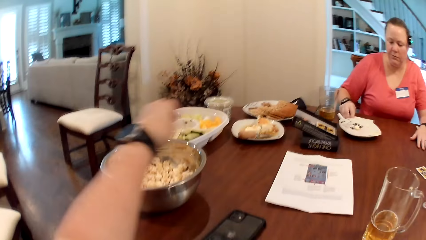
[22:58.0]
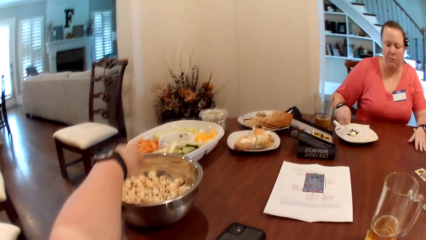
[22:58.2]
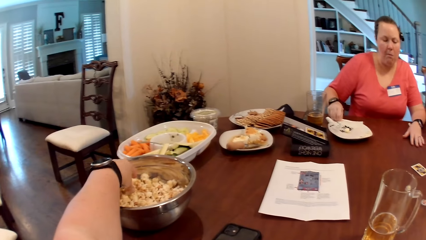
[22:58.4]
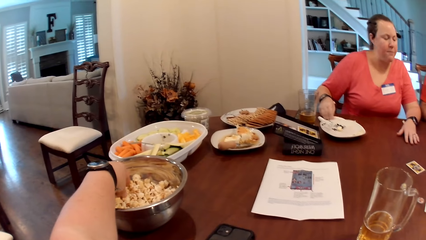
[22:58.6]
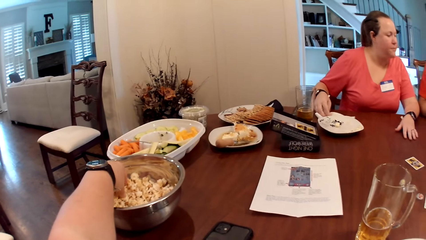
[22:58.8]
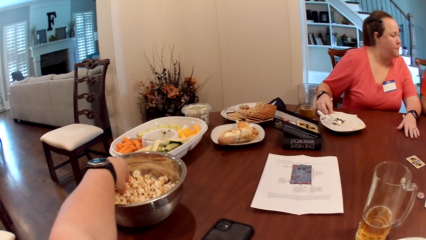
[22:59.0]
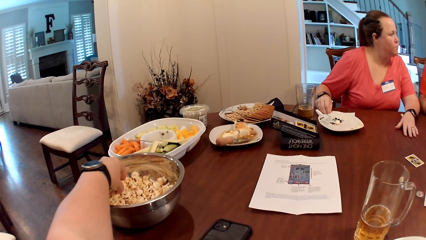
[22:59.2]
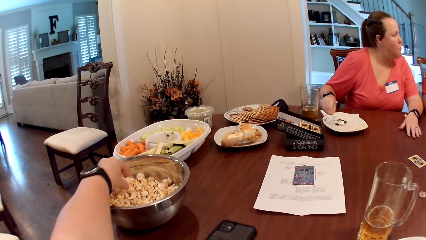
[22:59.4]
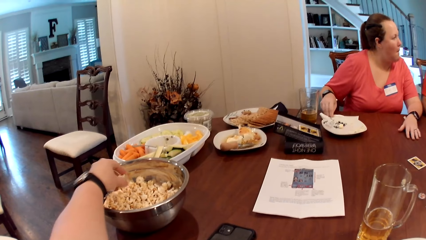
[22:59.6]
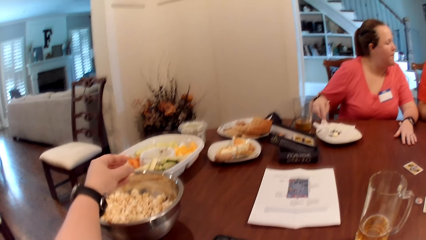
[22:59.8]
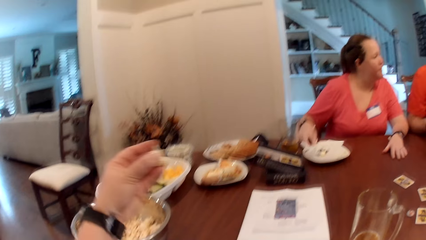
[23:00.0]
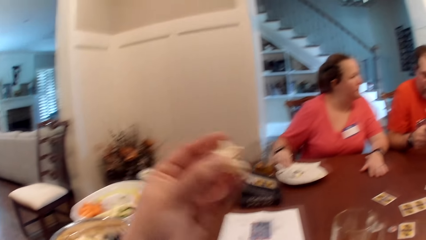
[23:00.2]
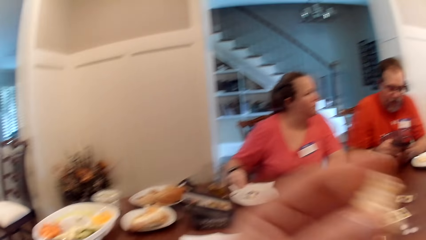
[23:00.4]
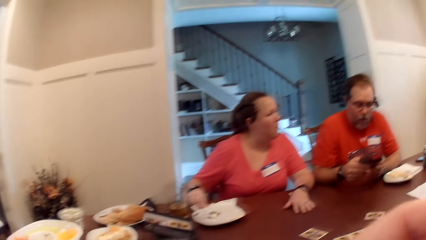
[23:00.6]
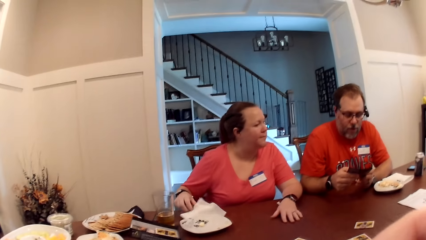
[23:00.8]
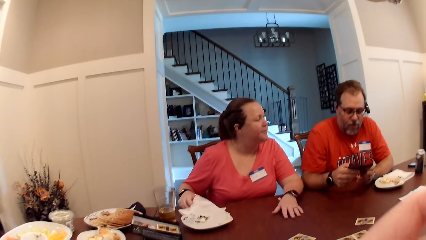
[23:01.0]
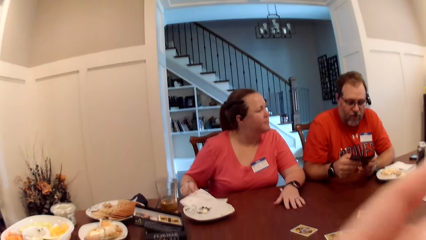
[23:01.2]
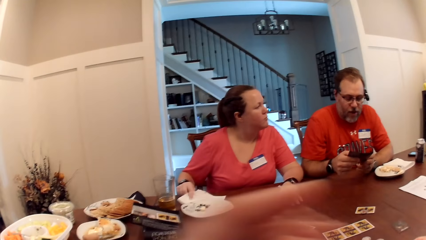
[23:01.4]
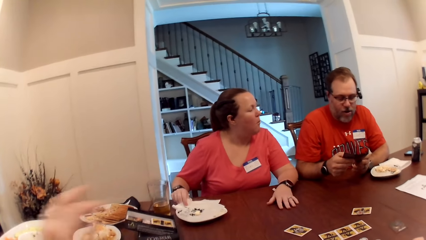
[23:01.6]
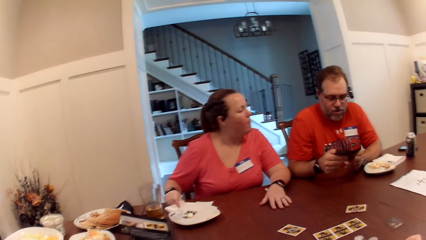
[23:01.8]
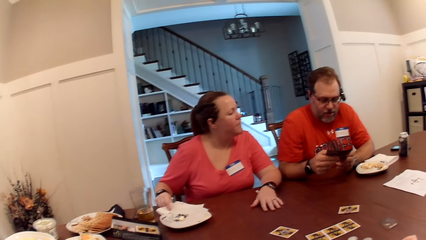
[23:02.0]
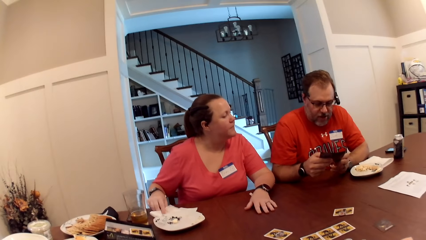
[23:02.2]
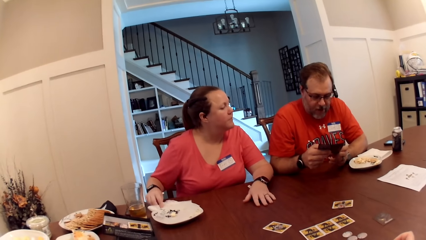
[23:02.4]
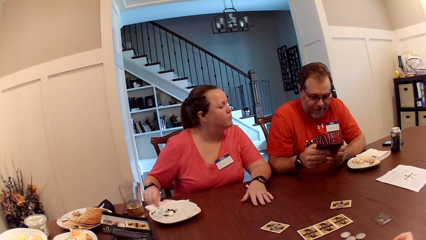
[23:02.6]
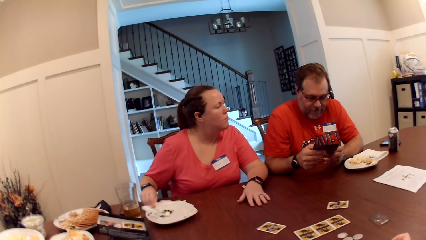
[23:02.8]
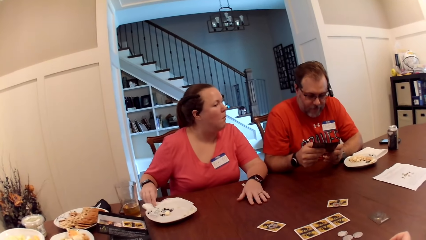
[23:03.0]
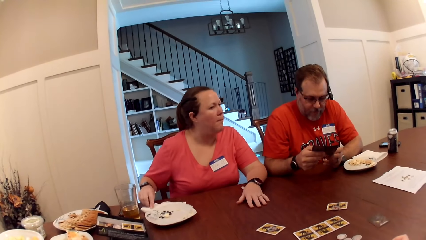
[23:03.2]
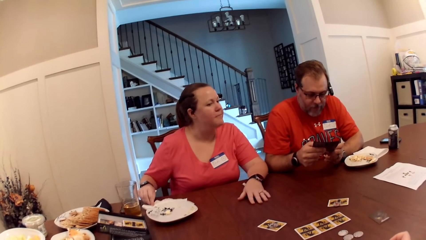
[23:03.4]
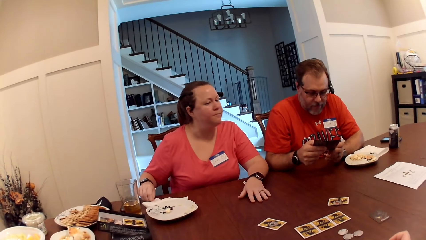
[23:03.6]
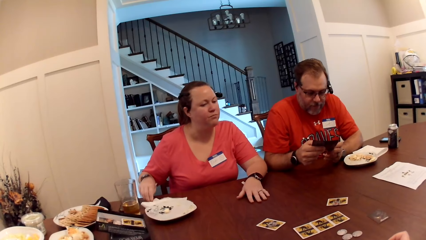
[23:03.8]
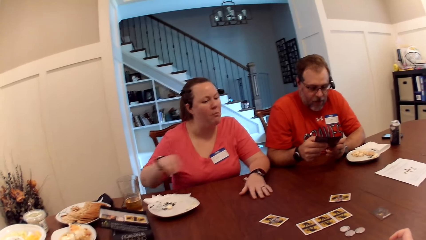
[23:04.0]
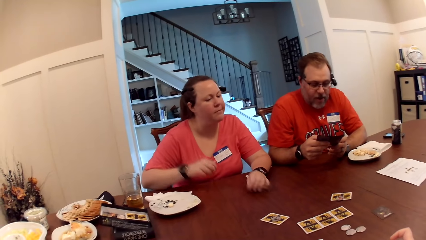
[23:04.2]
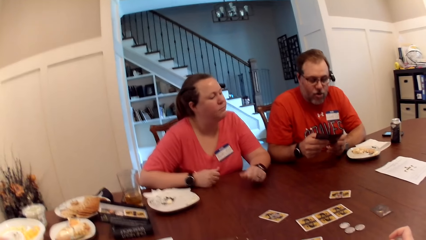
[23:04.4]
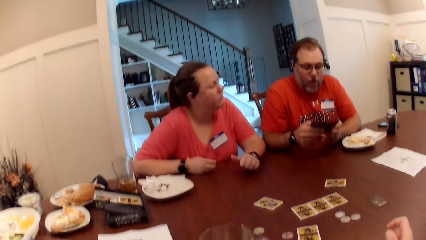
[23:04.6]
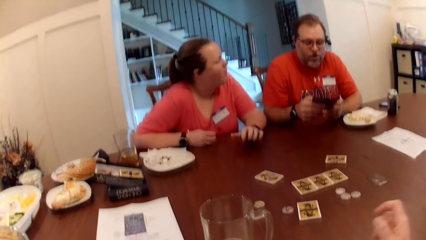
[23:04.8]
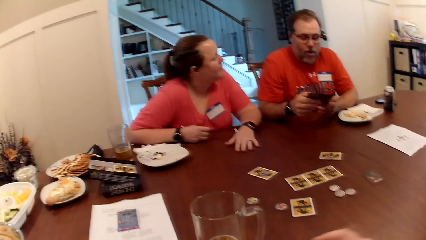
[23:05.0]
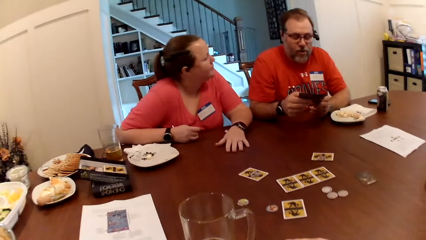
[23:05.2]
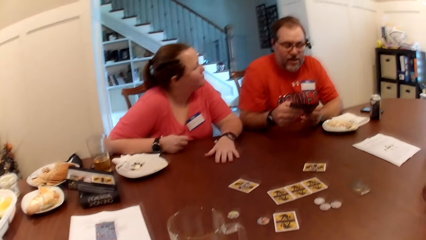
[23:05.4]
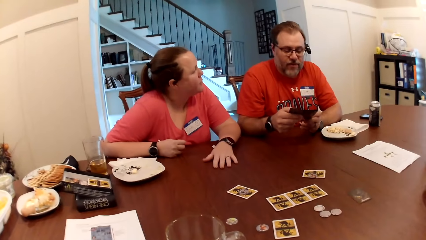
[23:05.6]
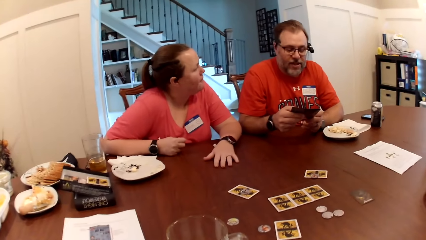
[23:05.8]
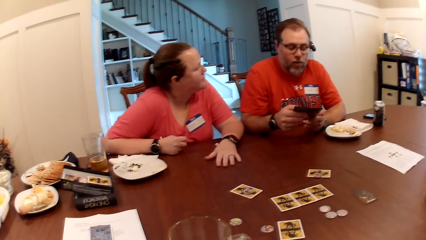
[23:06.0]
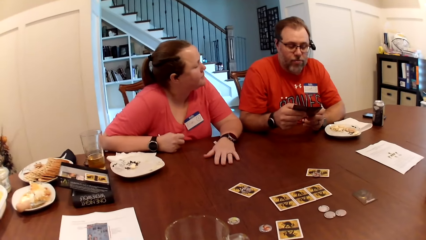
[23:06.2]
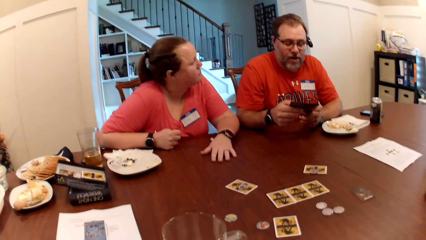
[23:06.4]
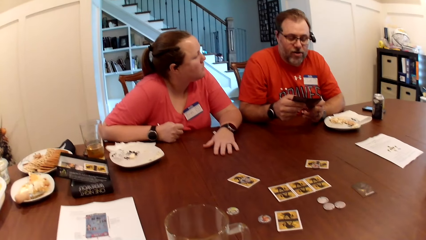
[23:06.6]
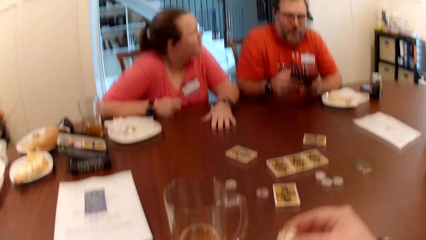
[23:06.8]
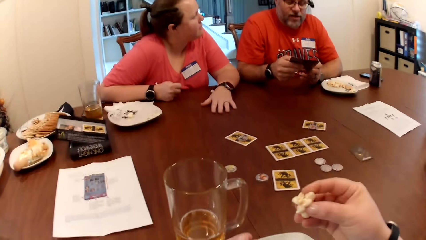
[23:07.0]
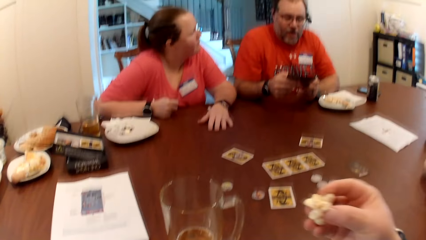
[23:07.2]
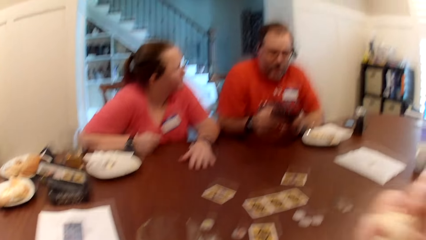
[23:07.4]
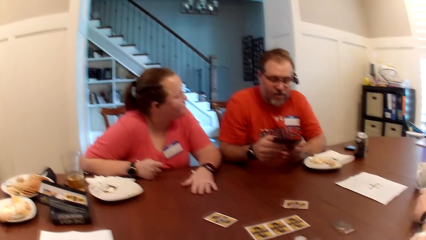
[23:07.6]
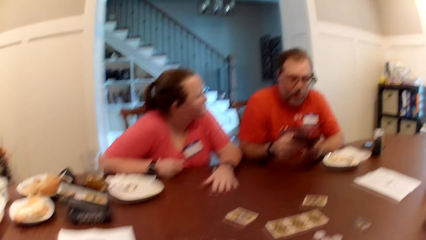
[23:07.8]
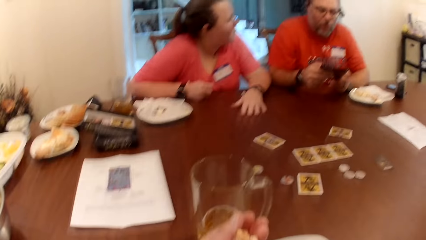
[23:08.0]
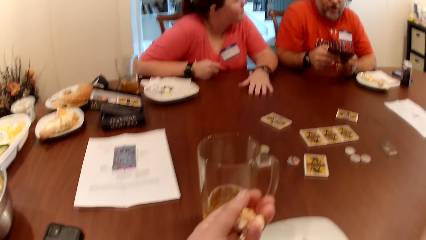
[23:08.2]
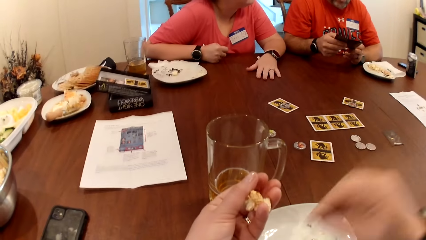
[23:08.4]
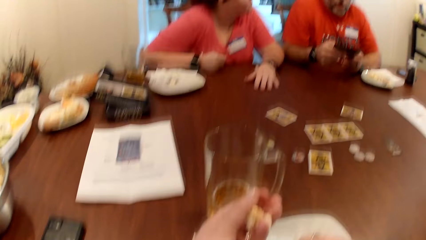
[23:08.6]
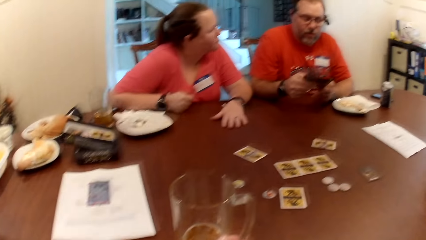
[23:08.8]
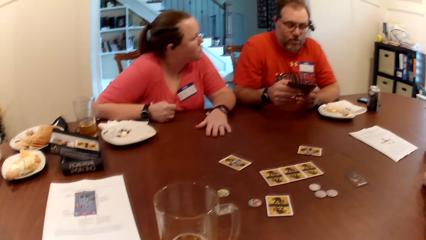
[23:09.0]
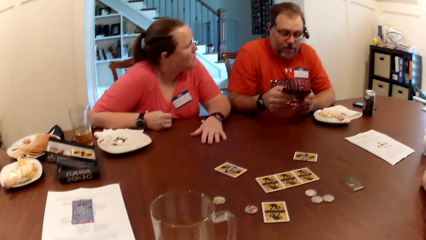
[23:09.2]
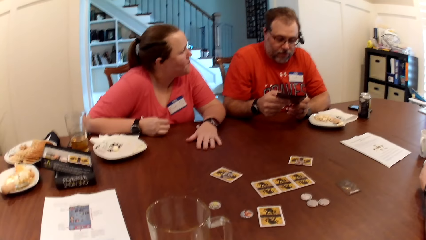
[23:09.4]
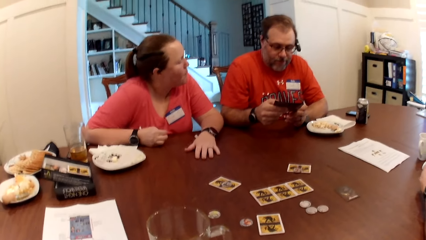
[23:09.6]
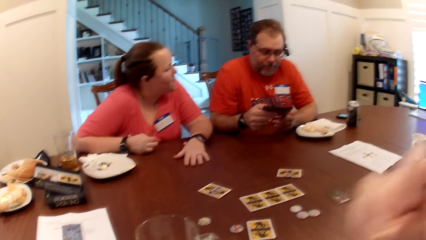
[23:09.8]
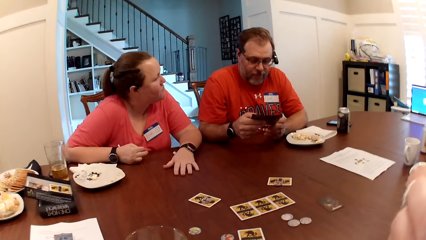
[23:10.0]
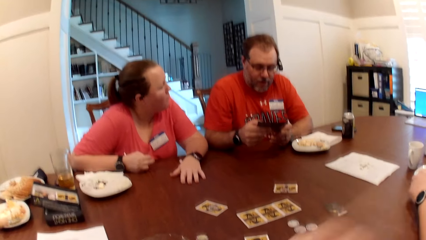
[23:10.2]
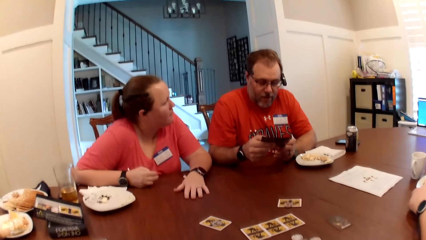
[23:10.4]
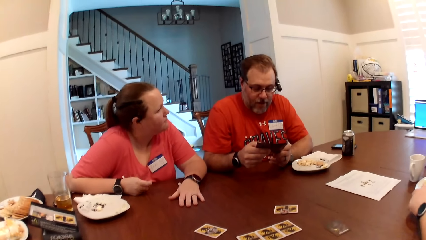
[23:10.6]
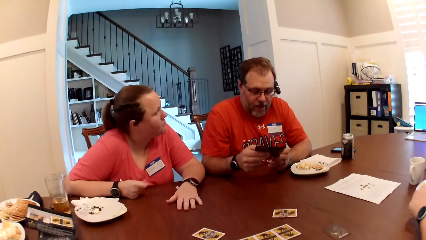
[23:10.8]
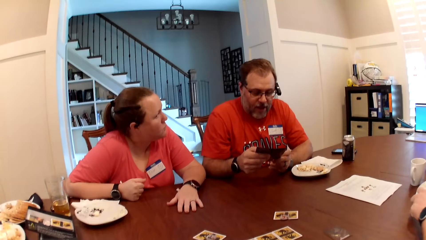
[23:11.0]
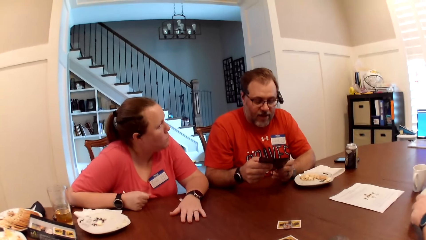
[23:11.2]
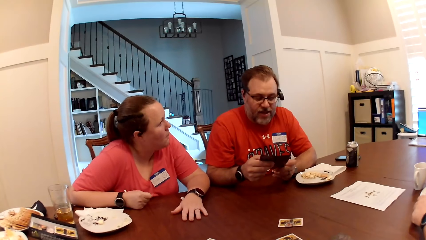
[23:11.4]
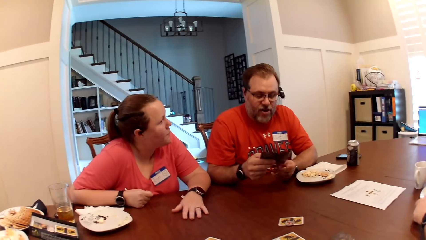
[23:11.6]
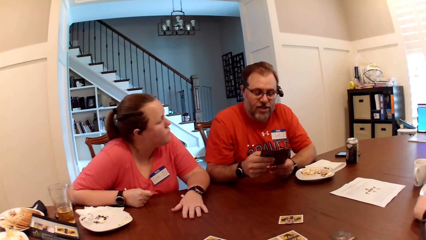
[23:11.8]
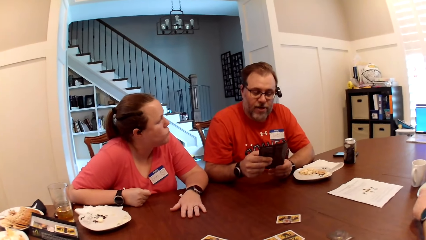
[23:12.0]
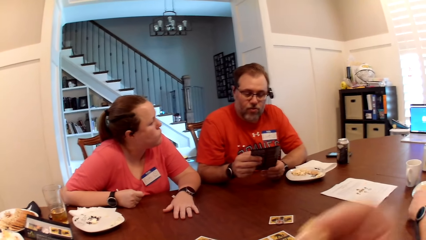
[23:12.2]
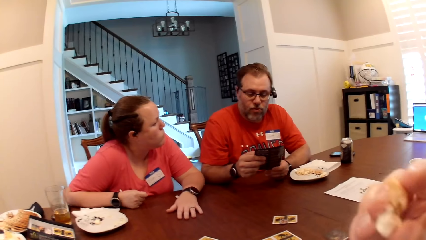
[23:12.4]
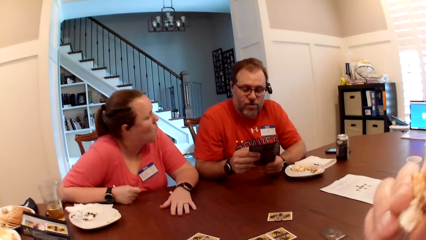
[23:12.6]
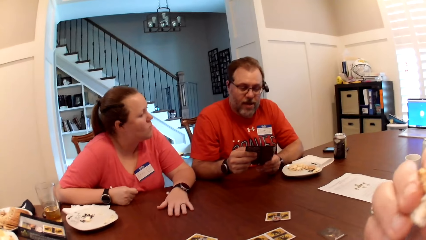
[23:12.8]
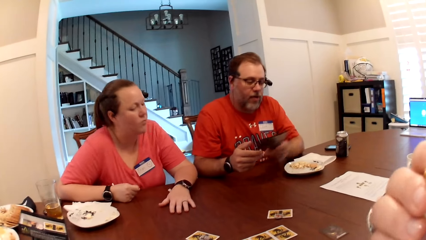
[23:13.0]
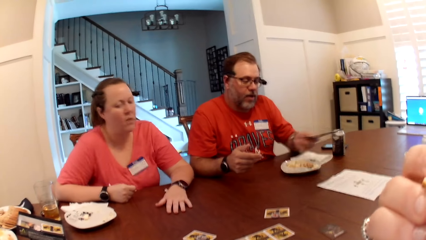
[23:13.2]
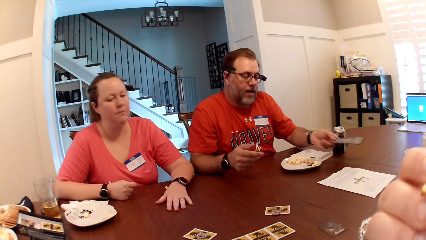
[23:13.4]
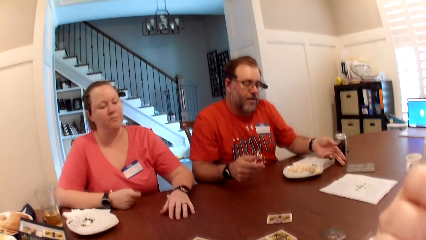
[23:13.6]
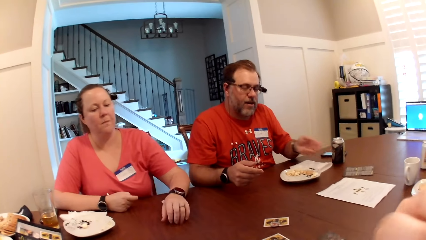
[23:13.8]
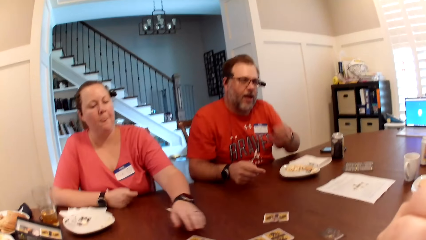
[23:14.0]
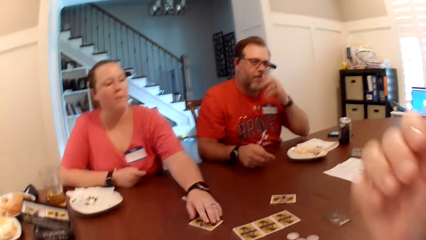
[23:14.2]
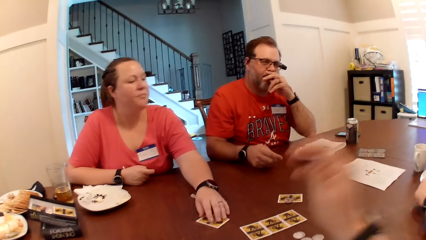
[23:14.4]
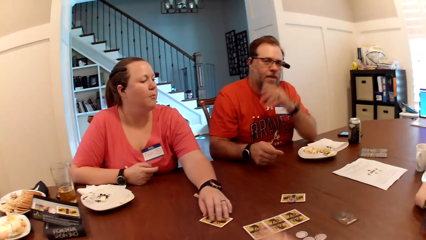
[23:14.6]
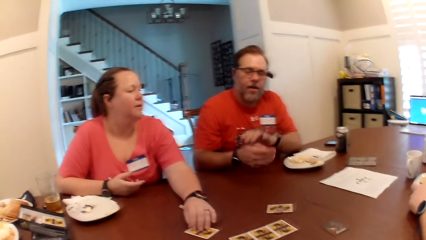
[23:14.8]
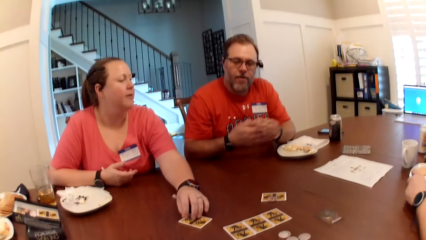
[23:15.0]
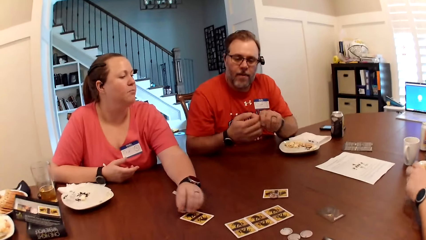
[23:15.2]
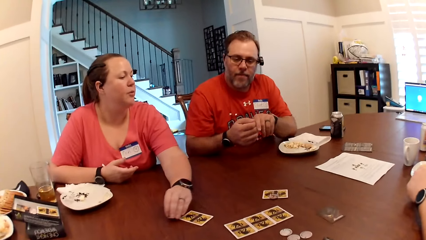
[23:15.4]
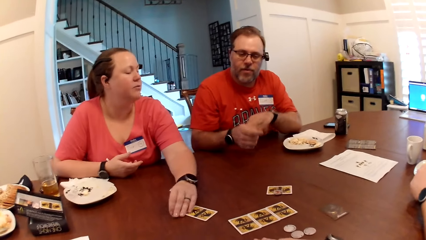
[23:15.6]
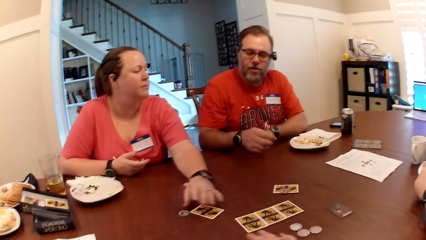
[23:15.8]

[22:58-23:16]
The woman rubs her right hand on a serviette on the table. The camera wearer takes popcorn from the bowl on the table with her left hand. She eats the popcorn in her left hand. She eats the popcorn in her right hand. The man drops the note on the table with his left hand.
